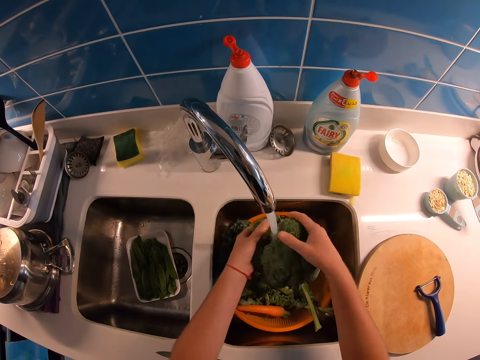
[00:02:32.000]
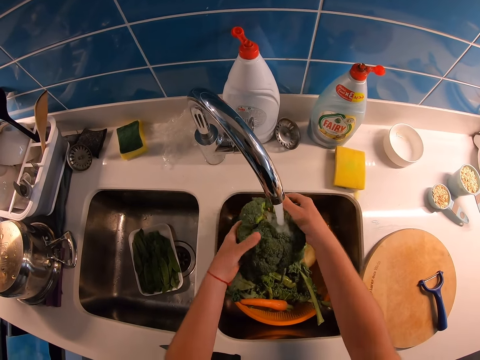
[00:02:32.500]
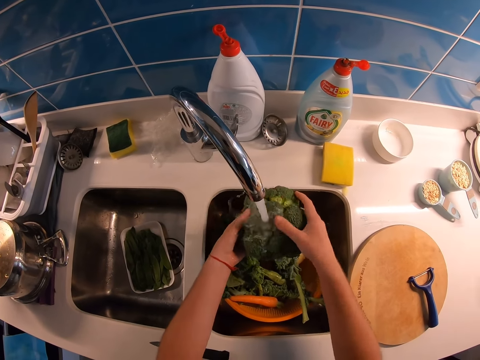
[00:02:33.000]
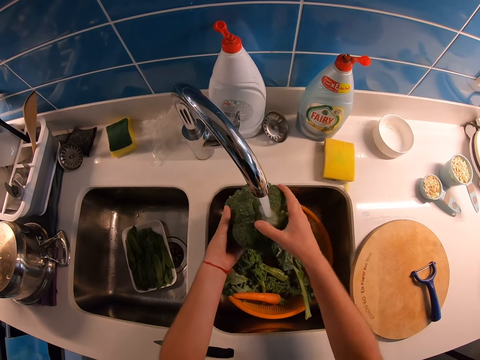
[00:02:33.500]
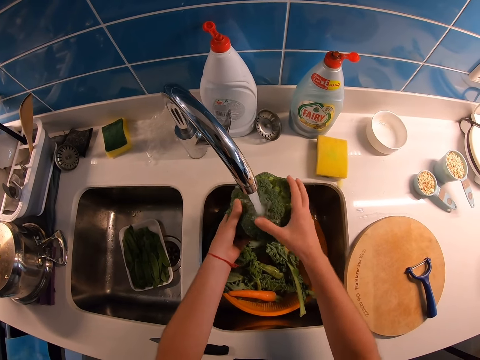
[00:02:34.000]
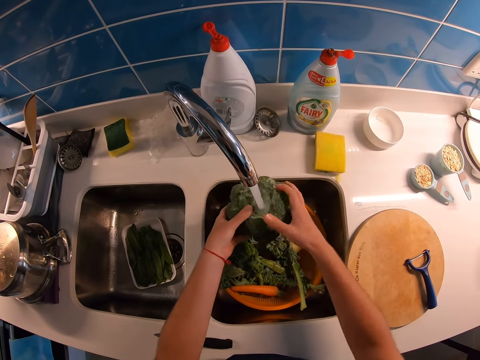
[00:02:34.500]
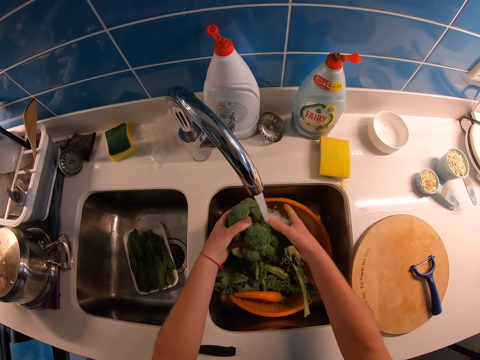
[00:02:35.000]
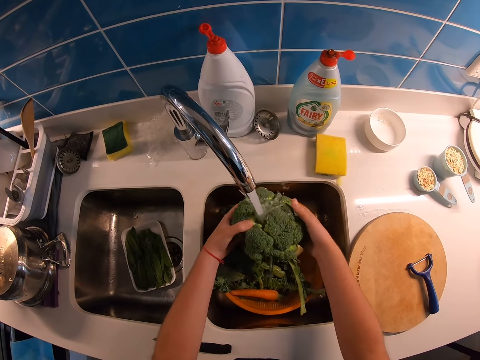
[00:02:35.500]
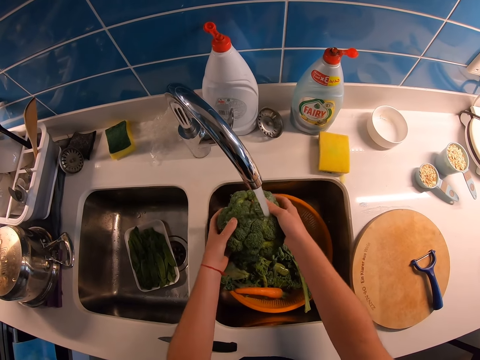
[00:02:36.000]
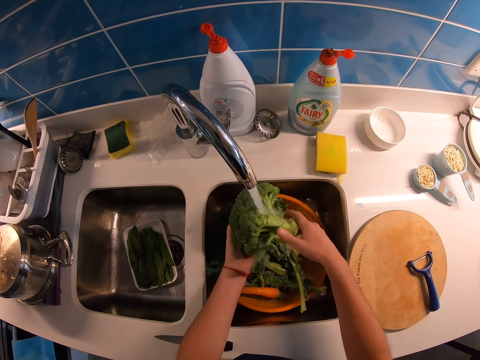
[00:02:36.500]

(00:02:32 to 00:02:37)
The camera wearer washes the broccoli on the sink.

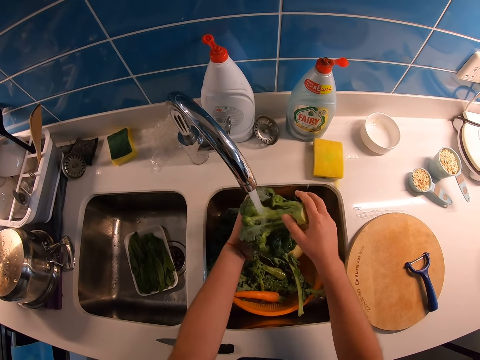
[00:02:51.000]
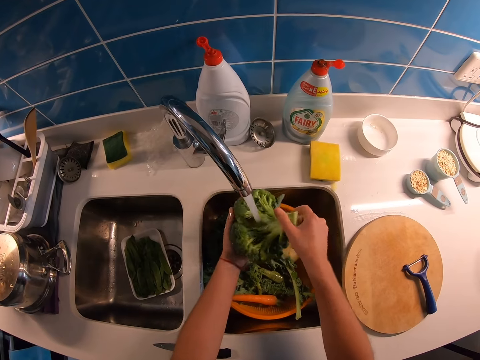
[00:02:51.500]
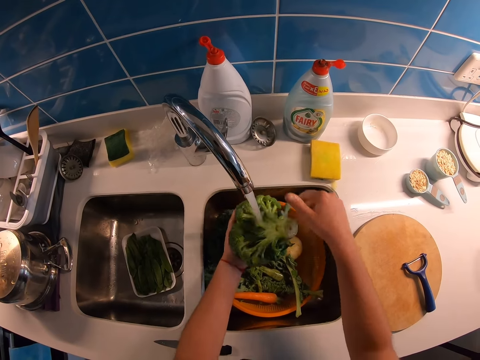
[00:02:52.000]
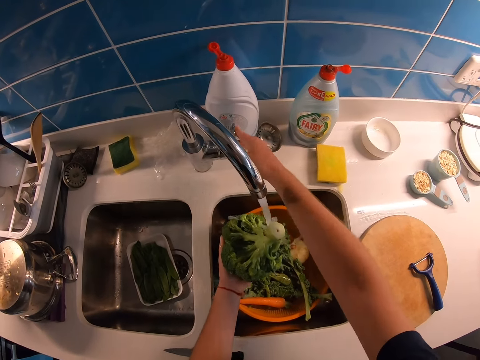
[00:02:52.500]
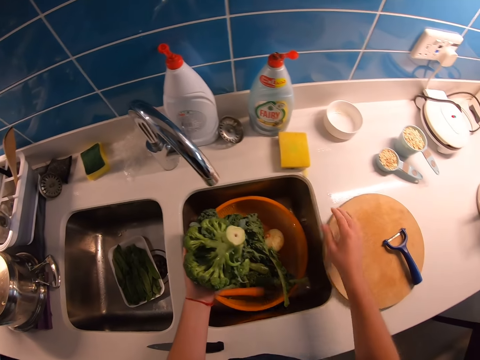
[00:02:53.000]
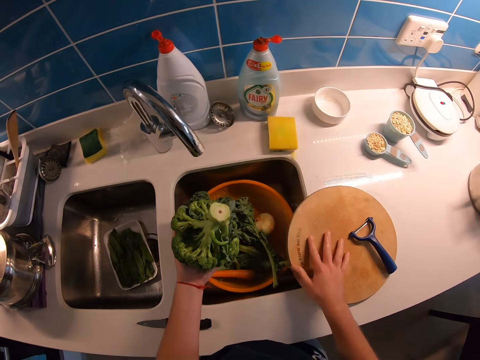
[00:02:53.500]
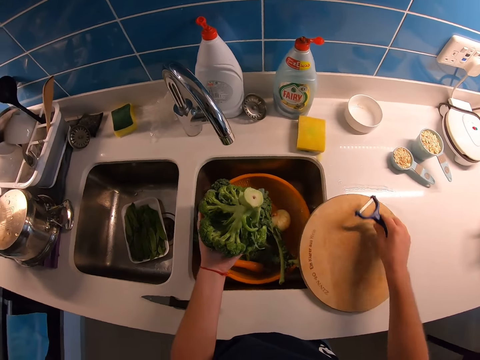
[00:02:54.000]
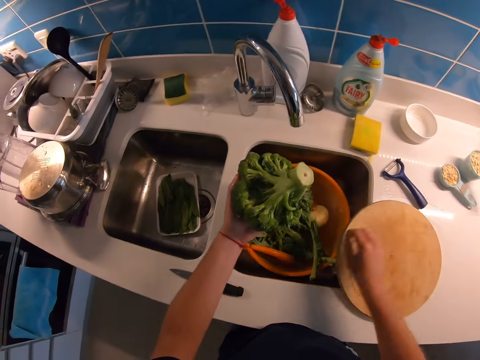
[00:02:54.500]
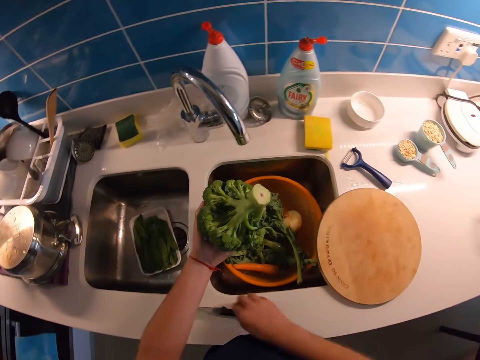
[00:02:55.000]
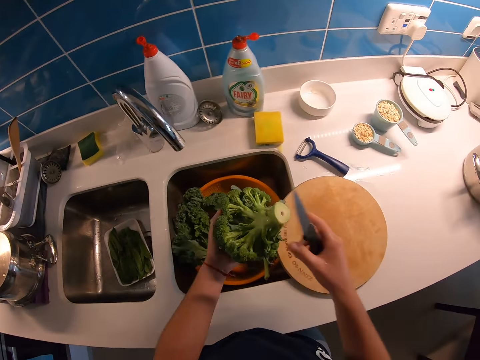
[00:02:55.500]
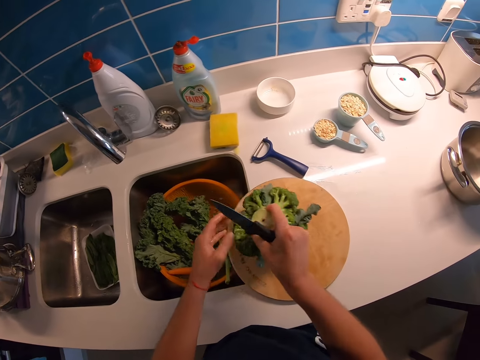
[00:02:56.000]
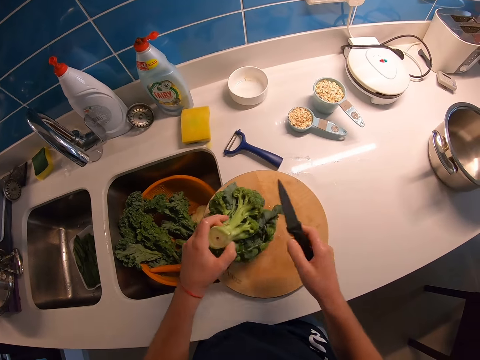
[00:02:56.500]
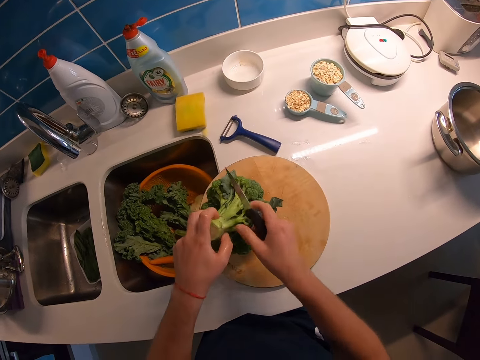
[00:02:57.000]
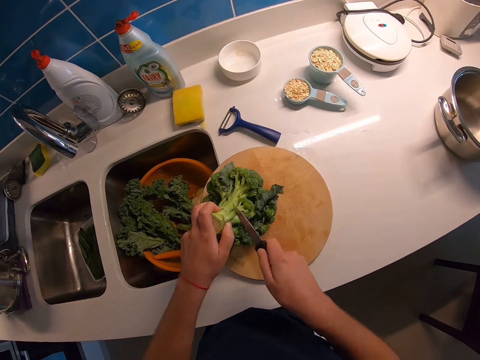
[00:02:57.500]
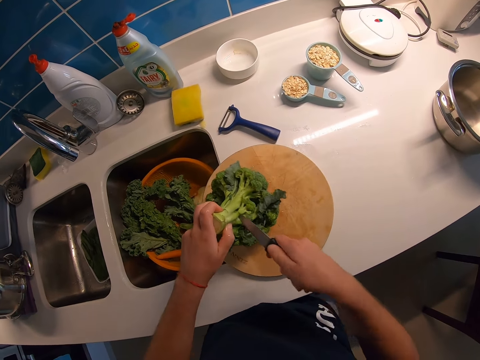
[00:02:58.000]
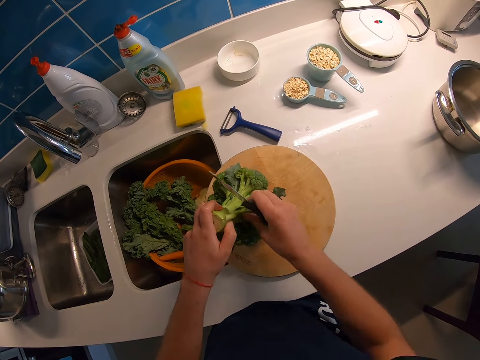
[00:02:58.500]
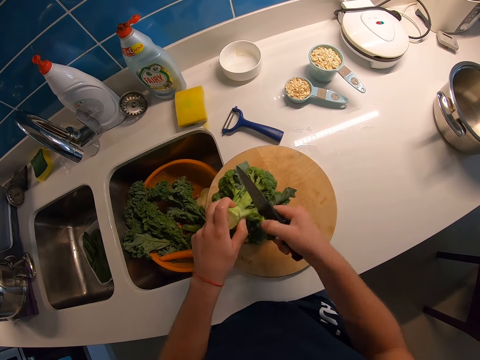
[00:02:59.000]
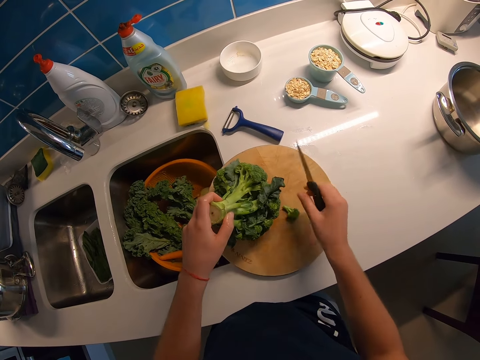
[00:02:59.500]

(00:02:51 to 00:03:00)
The camera wearer turns off the tap. They move the chopping board. They pick up a parer slicer gadget. They drop the parer slicer gadget on the counter. They pick up the knife. They remove unwanted parts of the broccoli. They cut the broccoli.

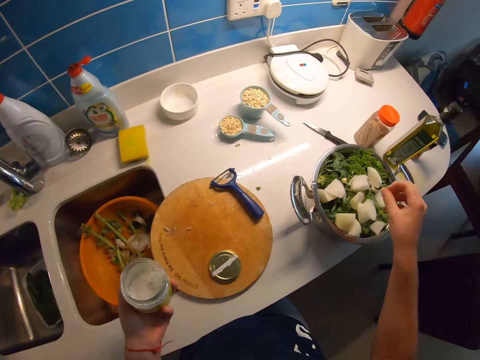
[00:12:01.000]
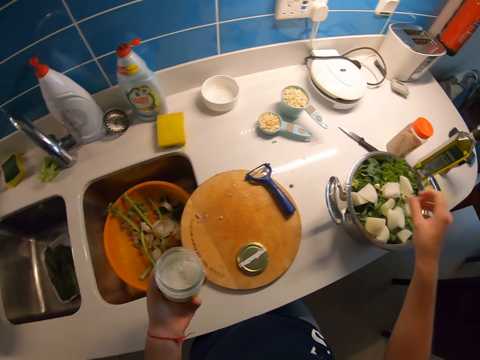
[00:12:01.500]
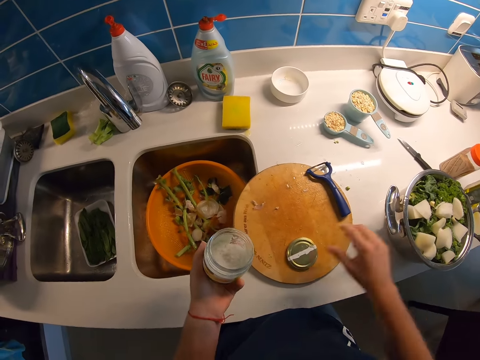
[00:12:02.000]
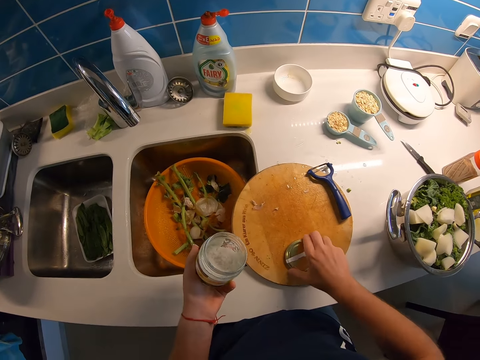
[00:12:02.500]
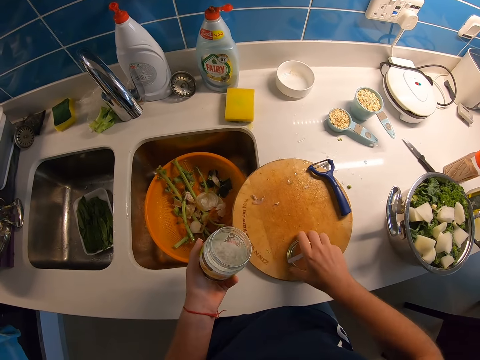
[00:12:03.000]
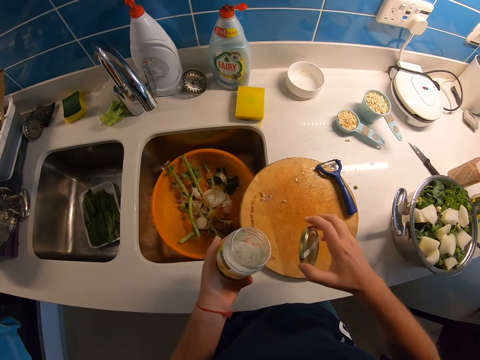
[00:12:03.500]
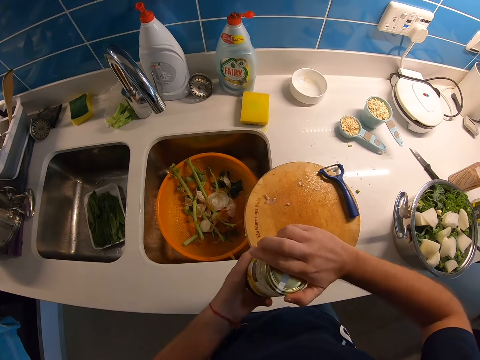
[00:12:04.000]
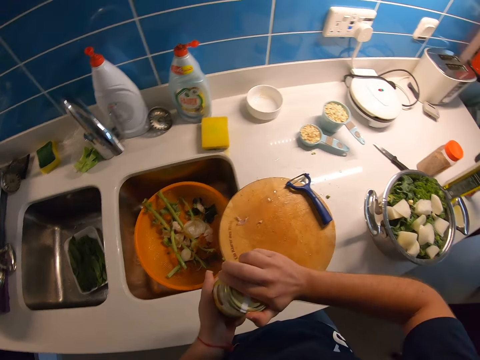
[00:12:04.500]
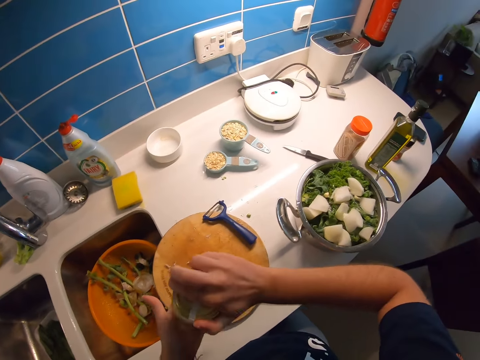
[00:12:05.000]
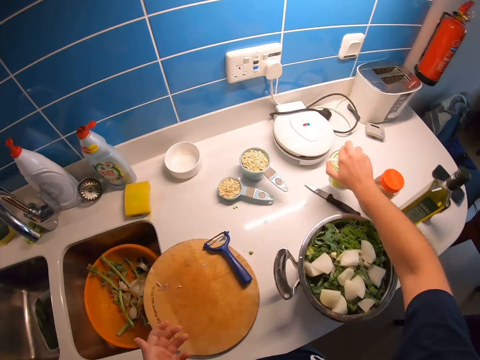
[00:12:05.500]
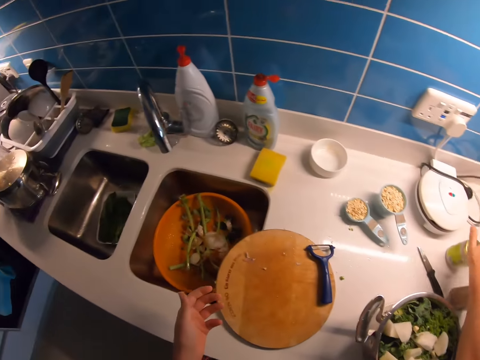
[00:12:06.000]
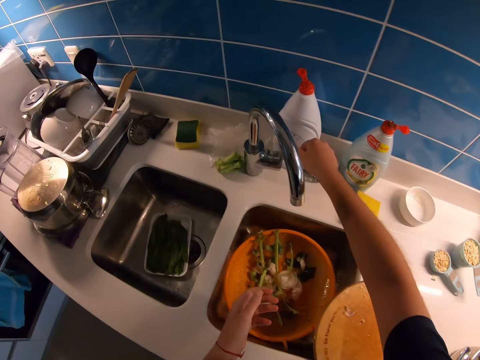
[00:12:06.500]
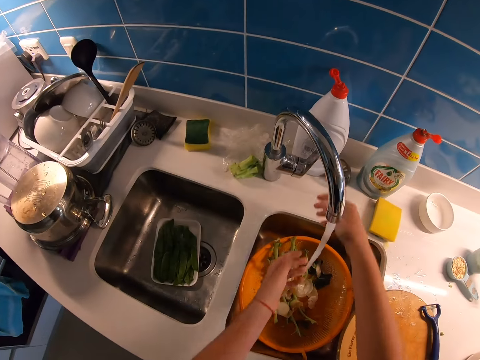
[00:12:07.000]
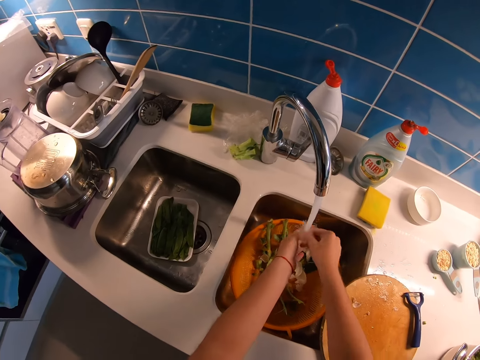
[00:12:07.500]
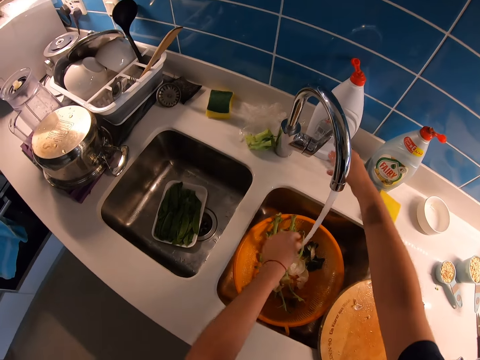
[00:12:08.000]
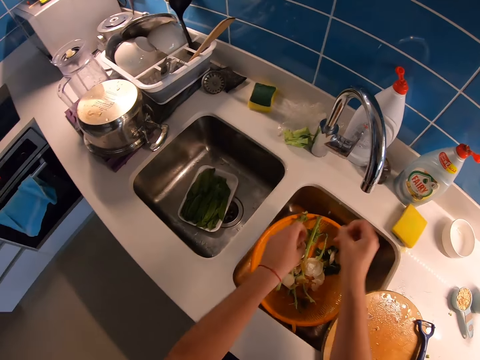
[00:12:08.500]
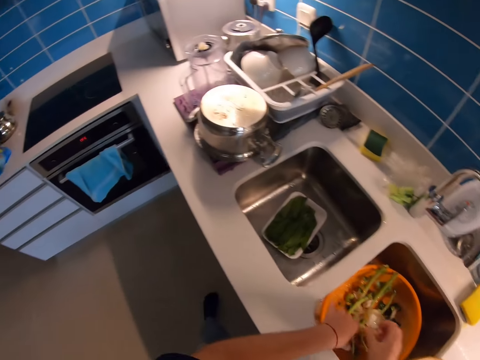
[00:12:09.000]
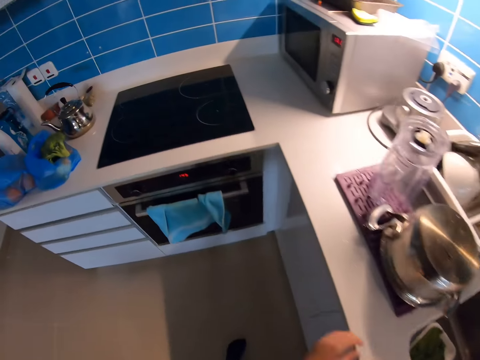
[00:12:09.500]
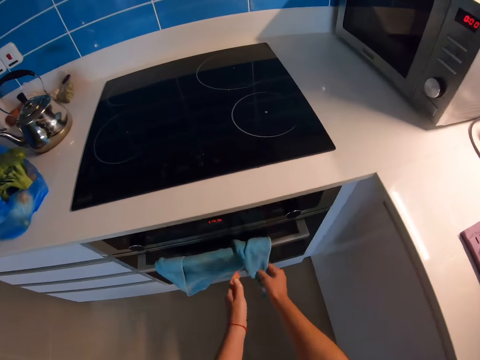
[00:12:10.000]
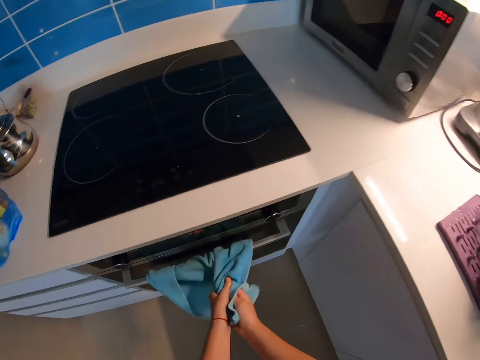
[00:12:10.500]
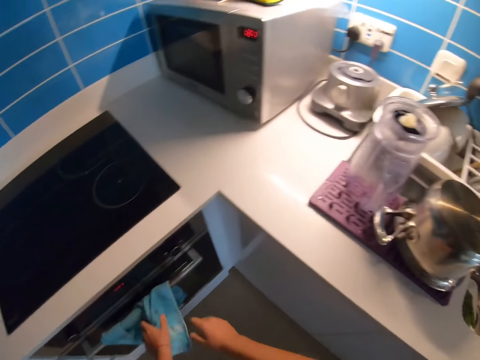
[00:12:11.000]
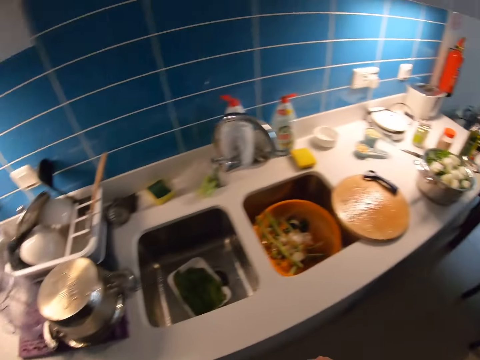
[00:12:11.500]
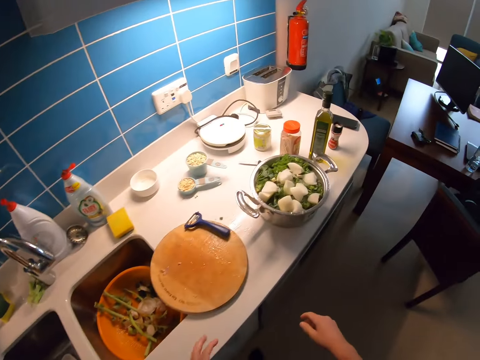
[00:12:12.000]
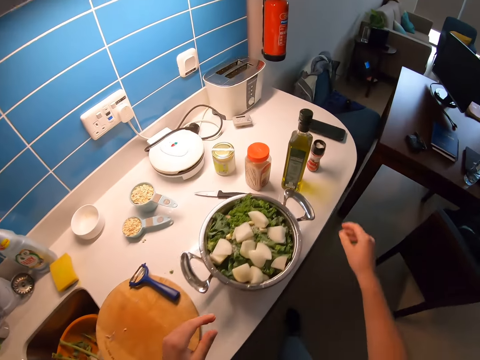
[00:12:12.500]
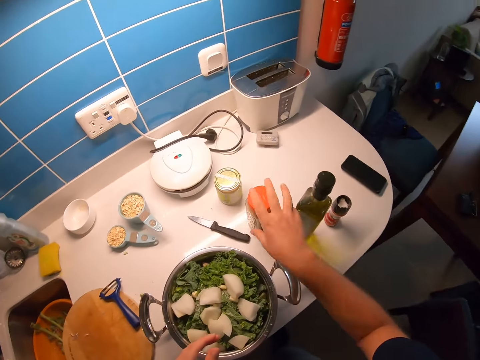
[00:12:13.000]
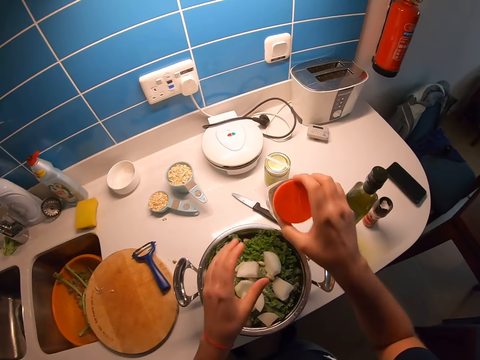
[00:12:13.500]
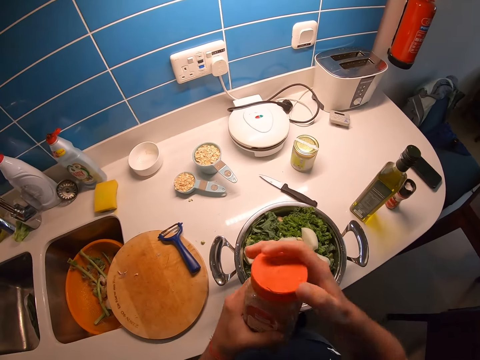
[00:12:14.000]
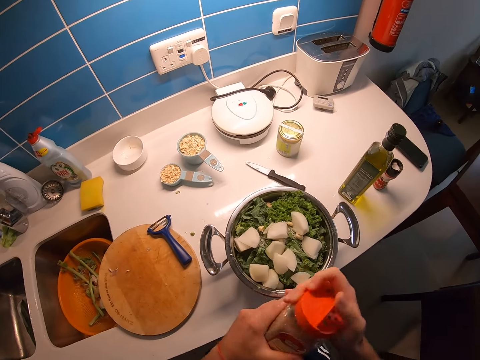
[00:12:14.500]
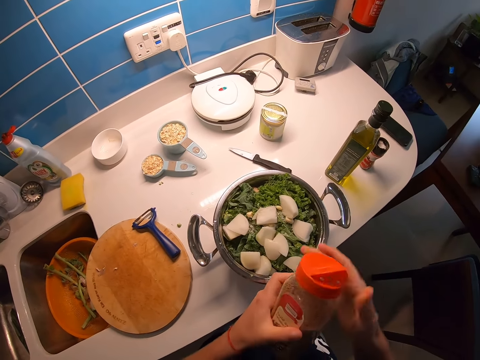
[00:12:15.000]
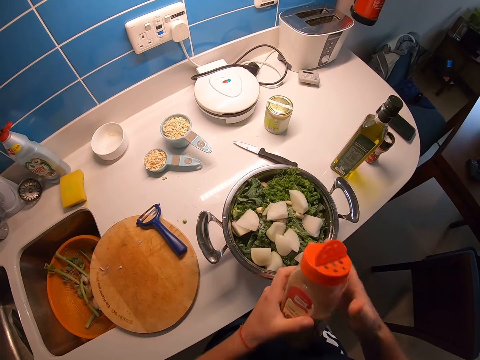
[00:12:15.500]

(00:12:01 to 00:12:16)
The camera wearer picks the bottle lid from the board. They cork the bottle of ingredient. They drop the bottle of ingredient to the counter. They open the tap. They wash the hands. They turn off the tap. They shake off water from the hands. They walk in the kitchen. They dry the hands with the towel. They walk in the kitchen. They pick a bottle of ingredient from the counter. They open the bottle.
